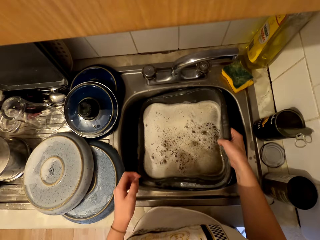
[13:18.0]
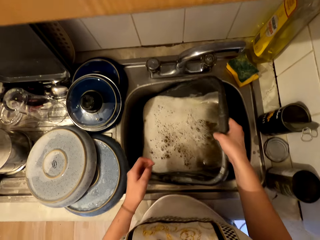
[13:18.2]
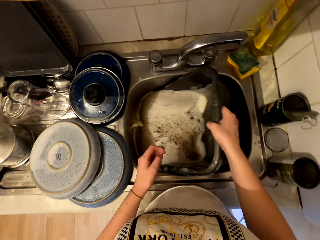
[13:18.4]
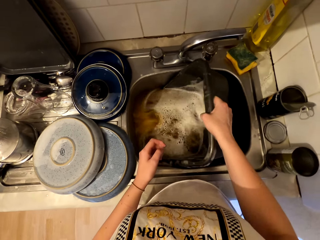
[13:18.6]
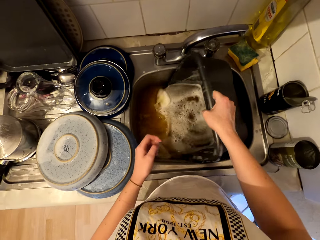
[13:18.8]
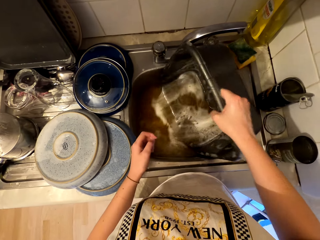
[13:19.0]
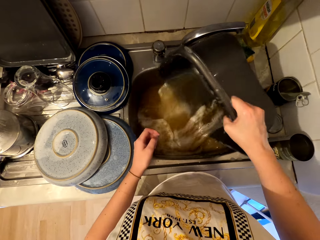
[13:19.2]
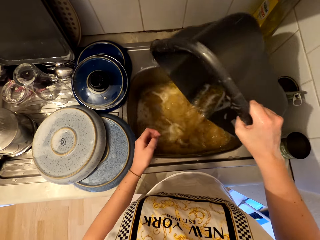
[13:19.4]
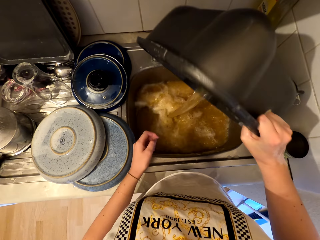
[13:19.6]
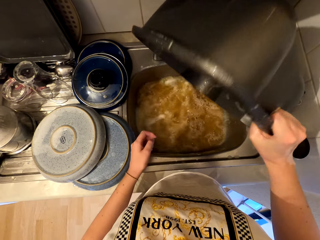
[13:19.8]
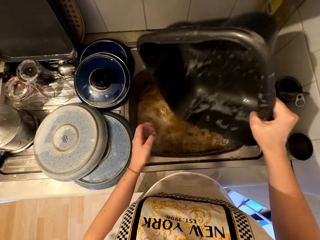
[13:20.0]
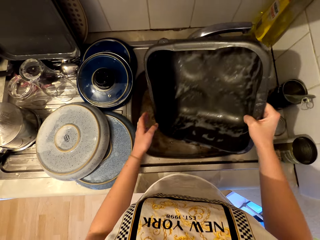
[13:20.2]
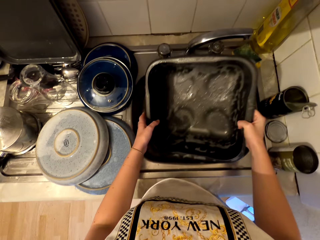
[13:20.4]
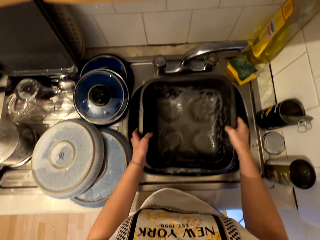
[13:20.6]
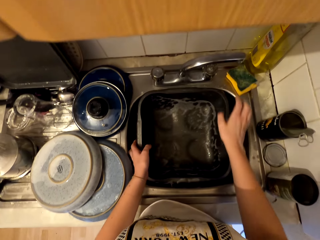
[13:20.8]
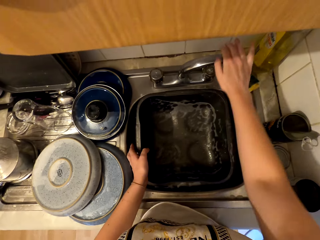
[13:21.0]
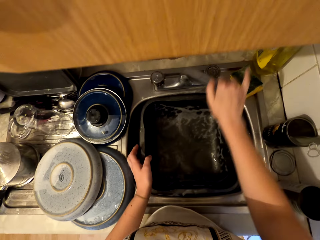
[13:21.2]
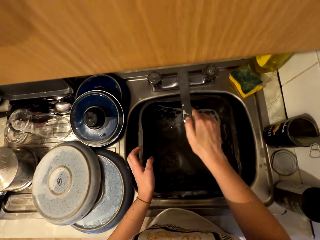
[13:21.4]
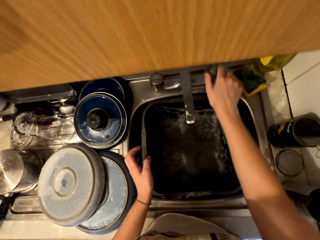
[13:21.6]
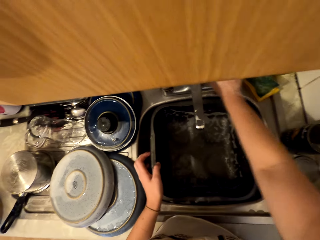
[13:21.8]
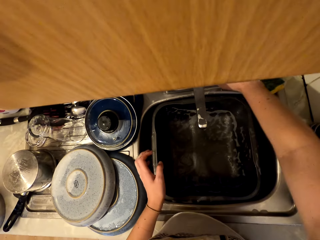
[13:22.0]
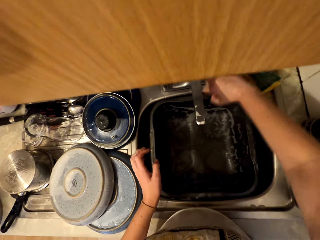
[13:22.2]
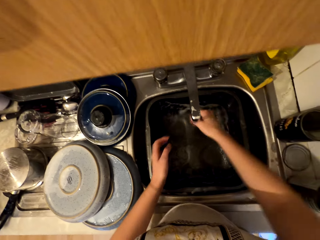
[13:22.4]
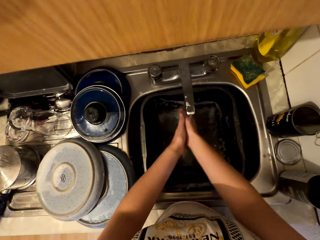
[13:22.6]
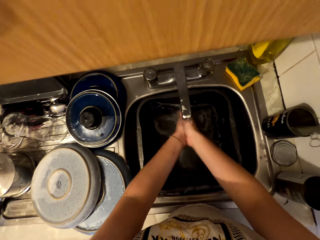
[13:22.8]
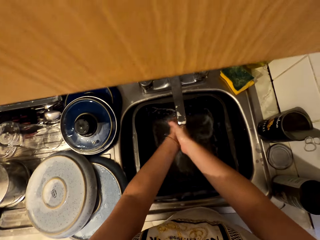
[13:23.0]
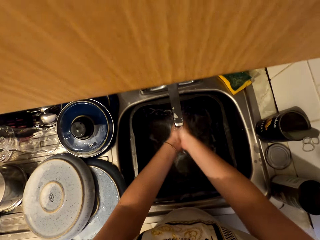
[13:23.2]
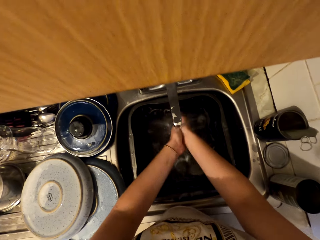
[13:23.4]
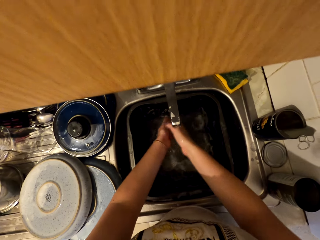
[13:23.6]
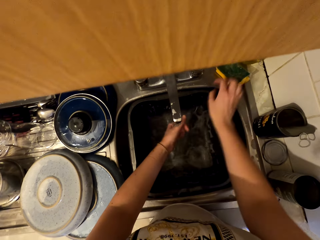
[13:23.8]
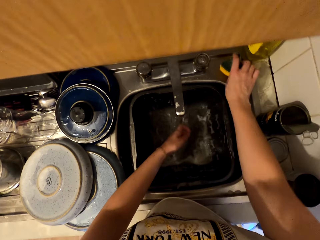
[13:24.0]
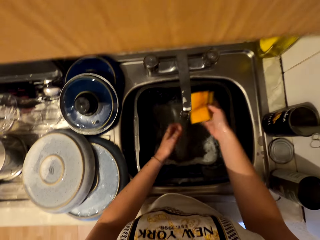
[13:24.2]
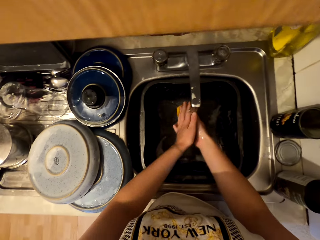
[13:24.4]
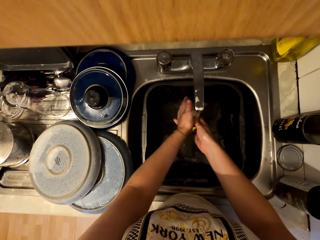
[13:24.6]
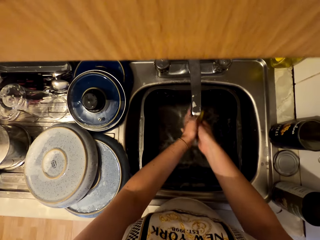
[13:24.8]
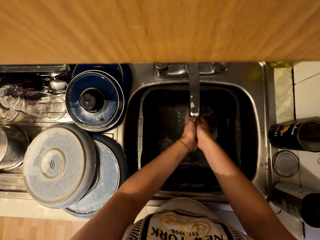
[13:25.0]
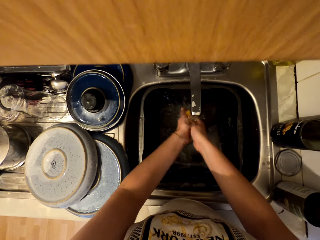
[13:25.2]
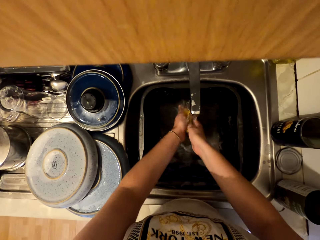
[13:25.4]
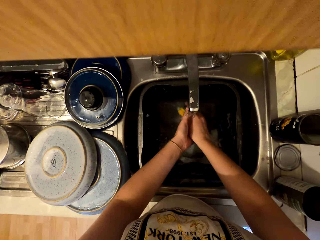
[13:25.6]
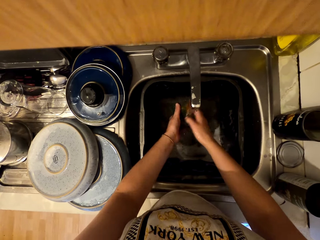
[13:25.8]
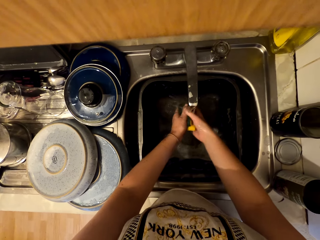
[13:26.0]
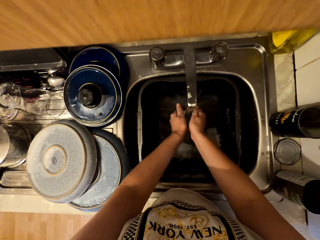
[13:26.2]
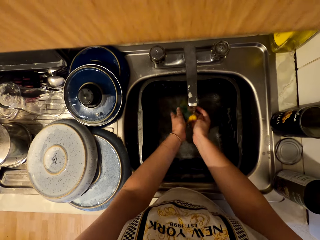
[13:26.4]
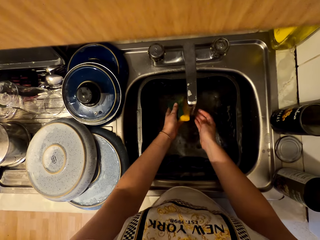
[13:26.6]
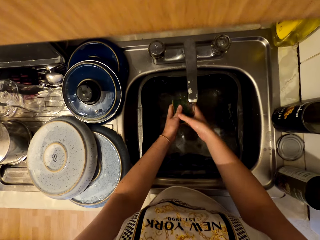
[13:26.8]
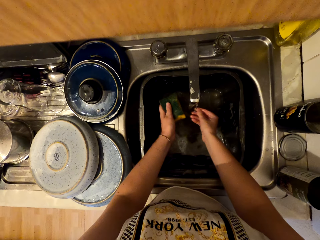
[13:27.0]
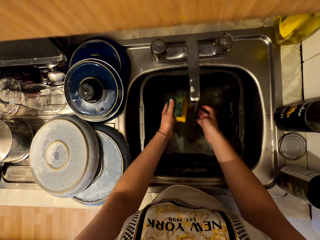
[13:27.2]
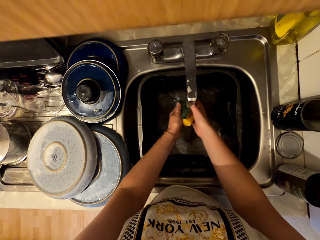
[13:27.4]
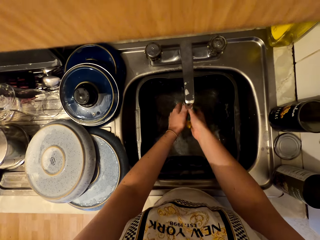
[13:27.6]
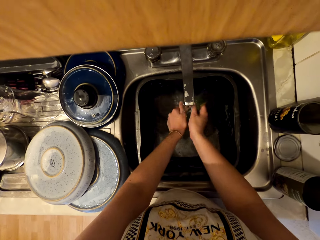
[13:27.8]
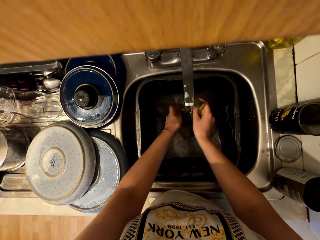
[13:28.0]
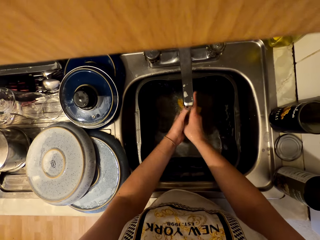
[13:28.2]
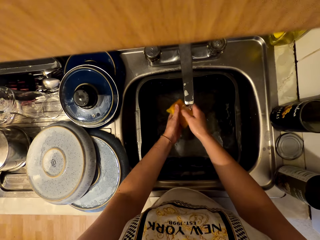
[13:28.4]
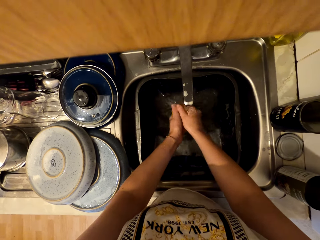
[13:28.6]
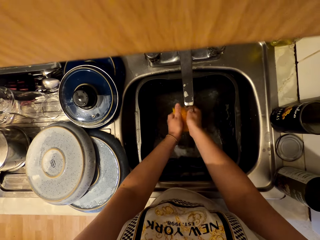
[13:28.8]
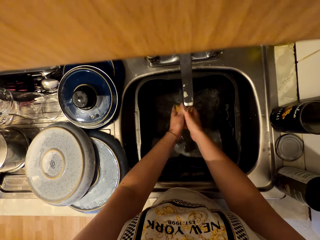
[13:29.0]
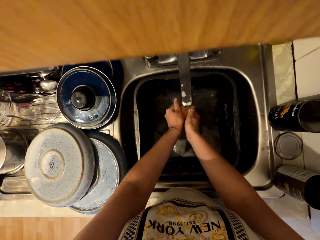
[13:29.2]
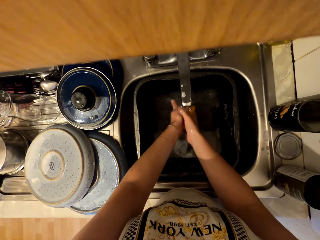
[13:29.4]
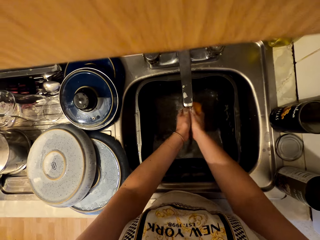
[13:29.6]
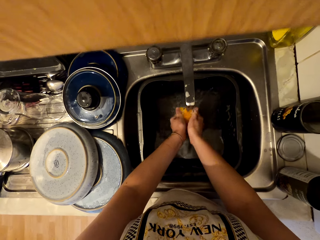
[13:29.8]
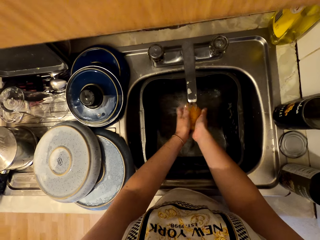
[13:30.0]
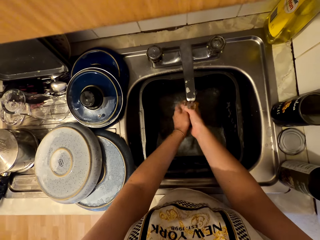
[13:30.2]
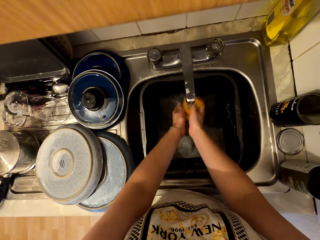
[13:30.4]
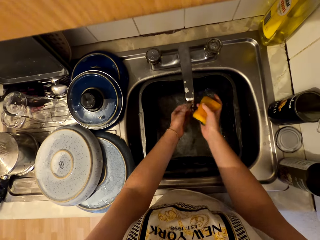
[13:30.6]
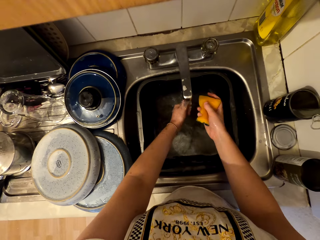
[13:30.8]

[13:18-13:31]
The camera wearer pours water in the sink. They adjust the tap. They open the tap. They wash hands in the sink. They pick up the scrubber or sponge. They wash the sponge in the sink. They press the scrubber with both hands.

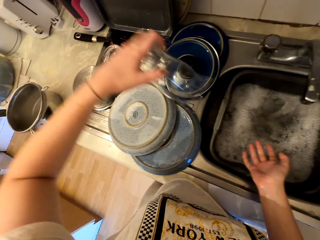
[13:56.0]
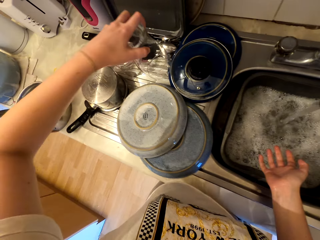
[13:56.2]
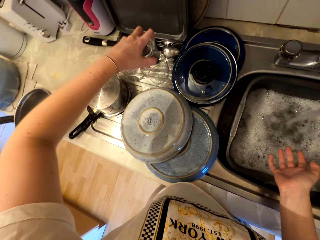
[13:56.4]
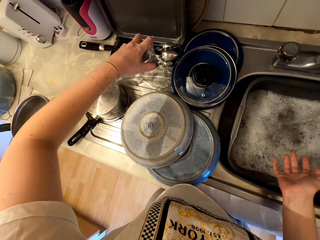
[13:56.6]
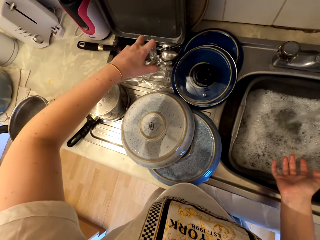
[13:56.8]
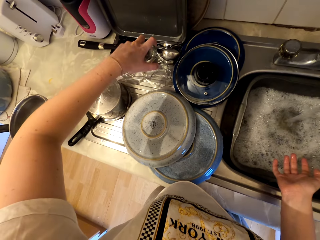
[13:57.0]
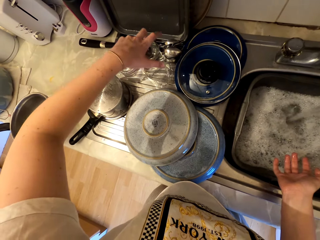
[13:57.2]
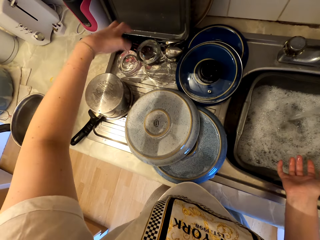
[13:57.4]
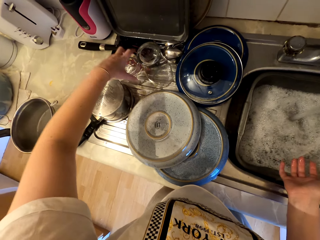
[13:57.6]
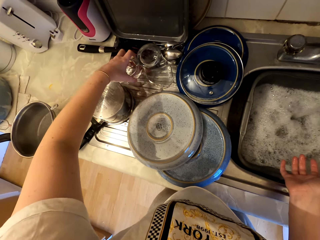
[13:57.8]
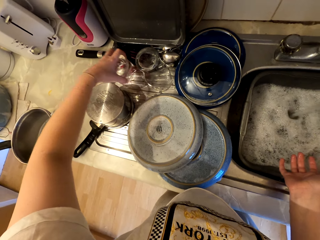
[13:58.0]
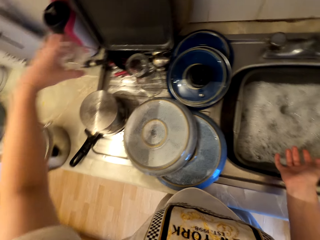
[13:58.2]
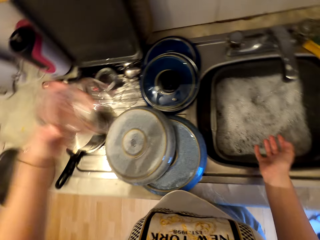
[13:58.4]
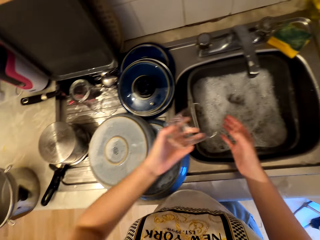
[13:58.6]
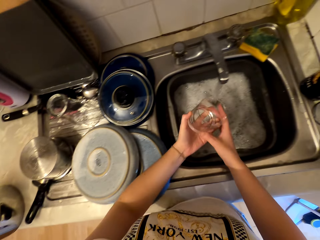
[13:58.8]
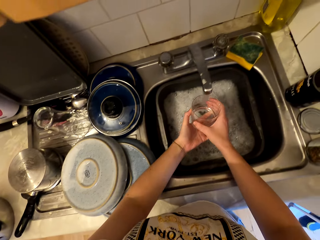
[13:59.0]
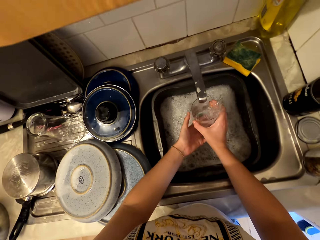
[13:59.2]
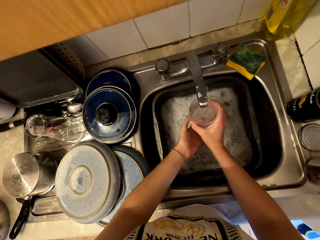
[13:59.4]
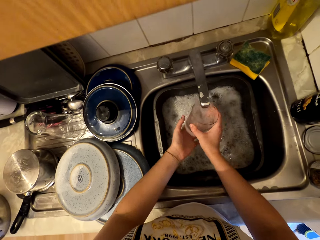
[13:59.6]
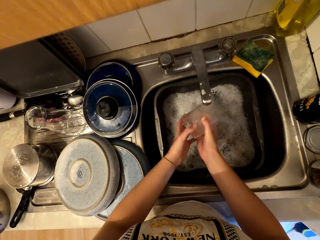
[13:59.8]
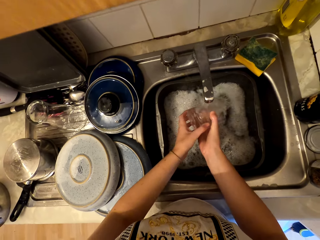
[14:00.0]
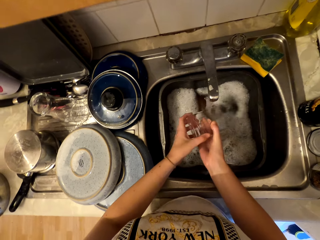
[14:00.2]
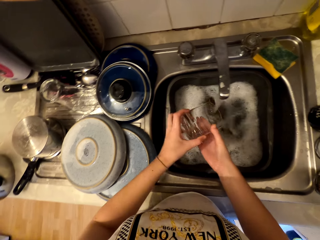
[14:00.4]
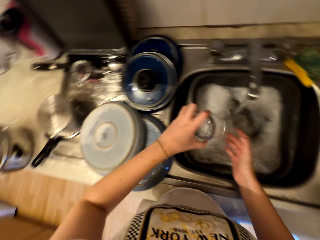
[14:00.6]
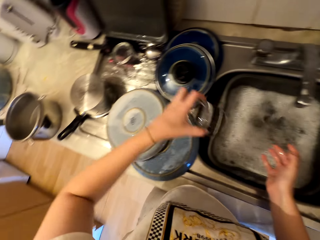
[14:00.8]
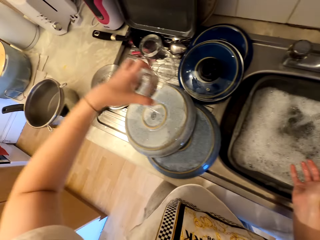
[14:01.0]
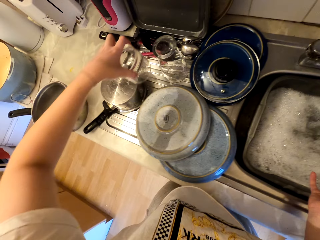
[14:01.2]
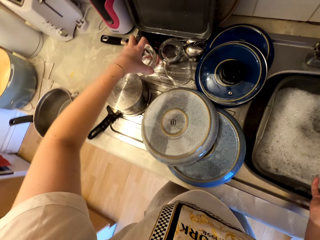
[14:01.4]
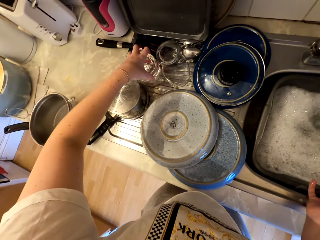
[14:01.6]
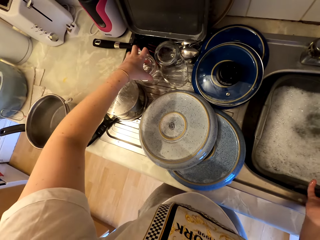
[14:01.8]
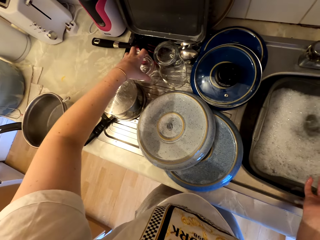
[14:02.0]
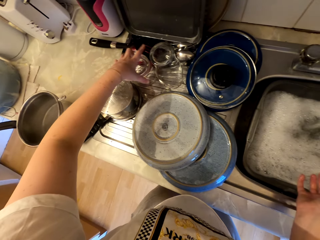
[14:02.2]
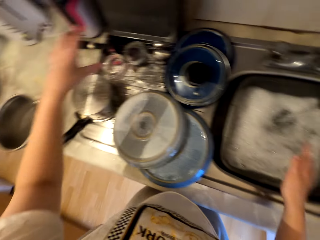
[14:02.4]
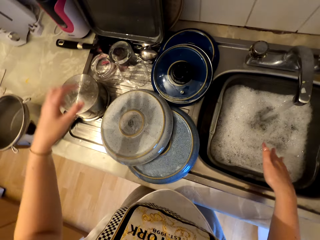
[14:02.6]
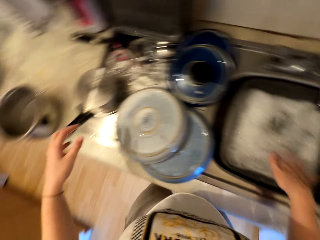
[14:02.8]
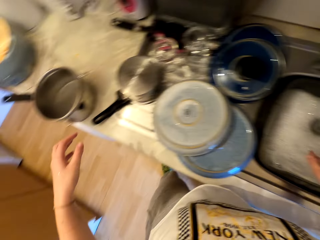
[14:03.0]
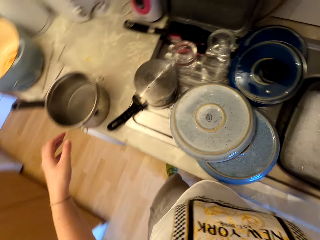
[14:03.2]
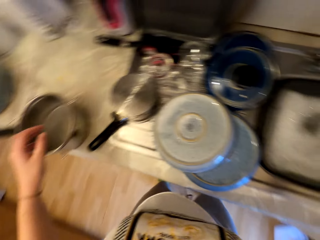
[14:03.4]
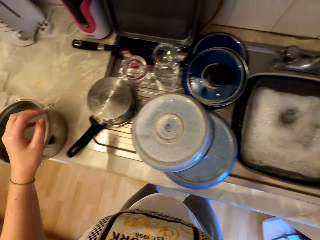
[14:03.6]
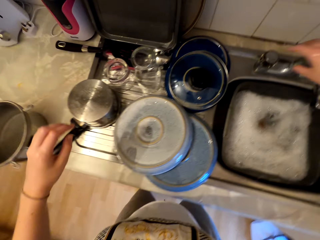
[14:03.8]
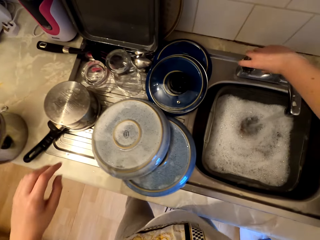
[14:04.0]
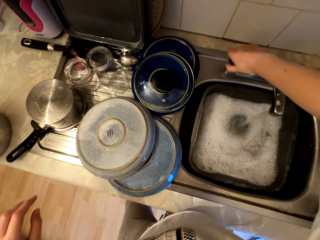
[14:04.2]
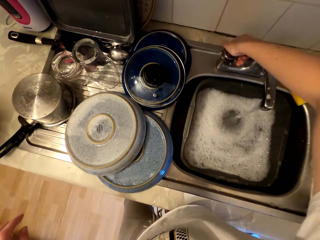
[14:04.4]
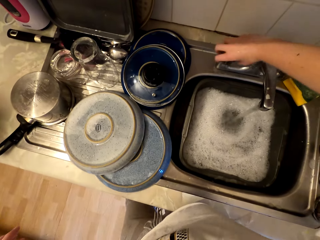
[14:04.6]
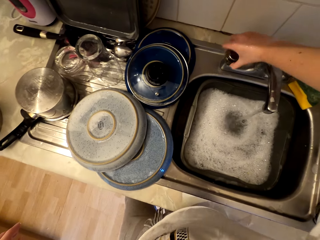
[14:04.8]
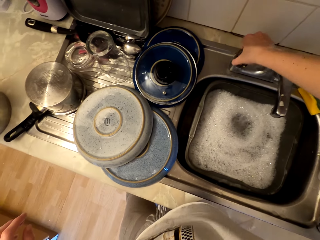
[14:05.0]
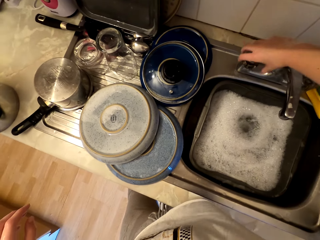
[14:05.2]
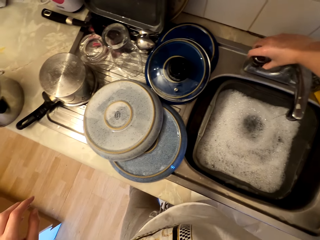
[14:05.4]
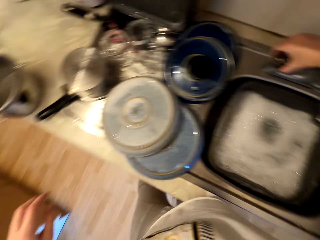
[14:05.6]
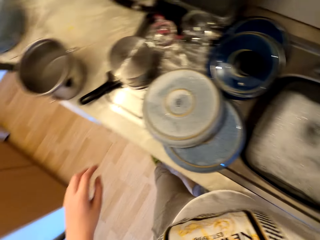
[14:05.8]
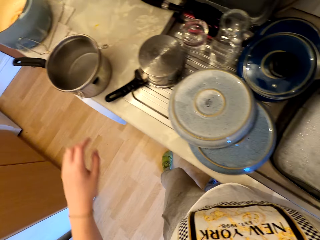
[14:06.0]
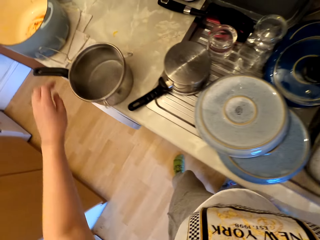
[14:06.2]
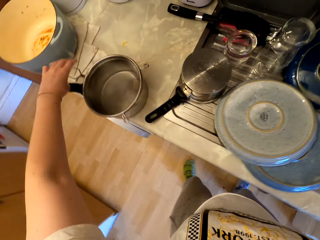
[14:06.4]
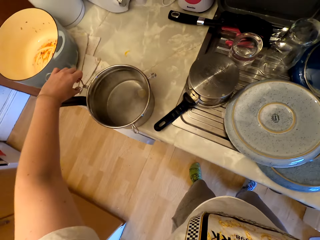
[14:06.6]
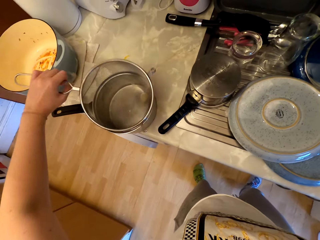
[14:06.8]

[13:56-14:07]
The camera wearer places the glass on the sink. They pick up the glass. They rinse the glass. They place the glass on the sink. They close the water tap.
